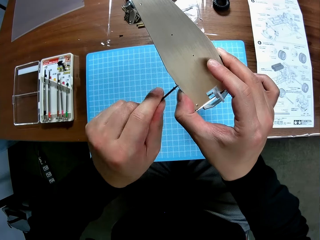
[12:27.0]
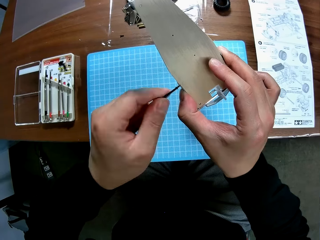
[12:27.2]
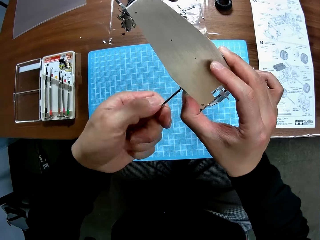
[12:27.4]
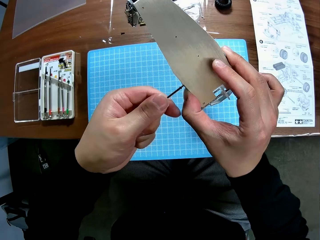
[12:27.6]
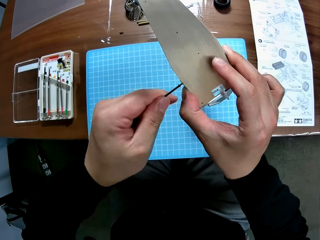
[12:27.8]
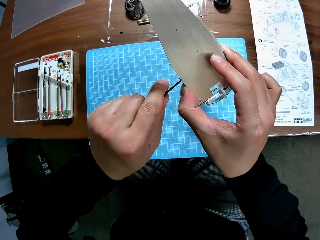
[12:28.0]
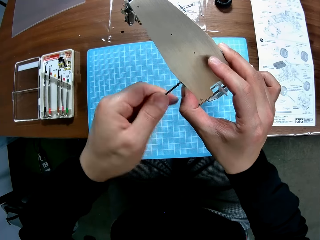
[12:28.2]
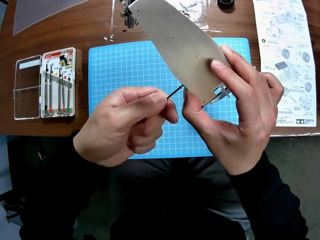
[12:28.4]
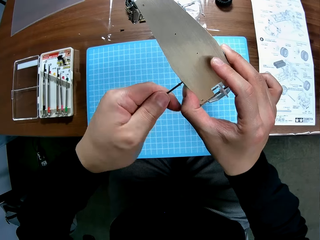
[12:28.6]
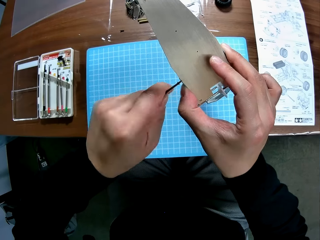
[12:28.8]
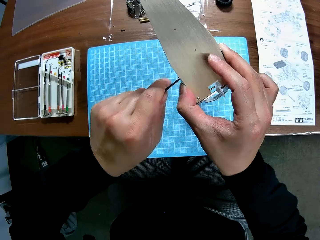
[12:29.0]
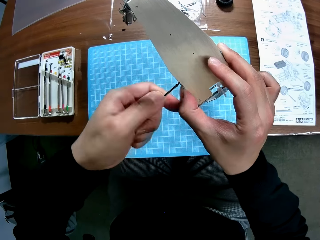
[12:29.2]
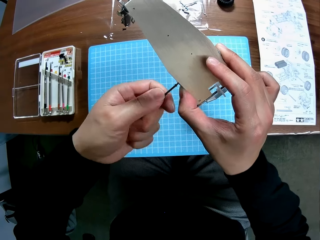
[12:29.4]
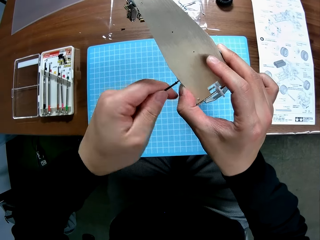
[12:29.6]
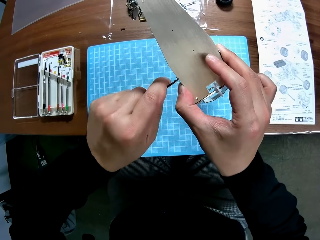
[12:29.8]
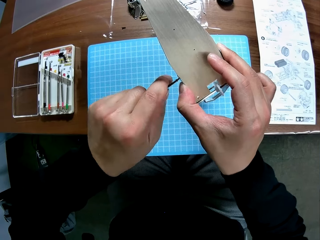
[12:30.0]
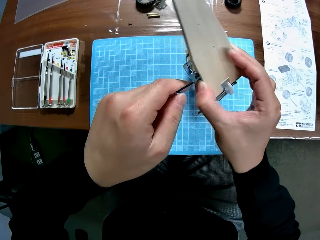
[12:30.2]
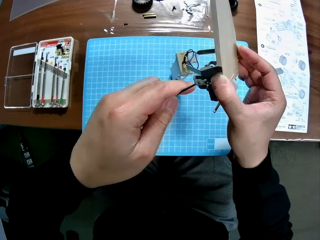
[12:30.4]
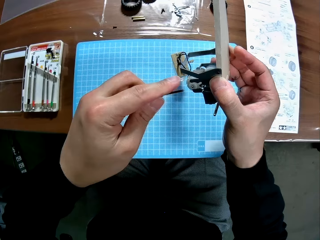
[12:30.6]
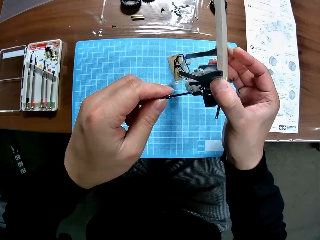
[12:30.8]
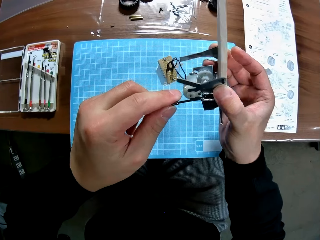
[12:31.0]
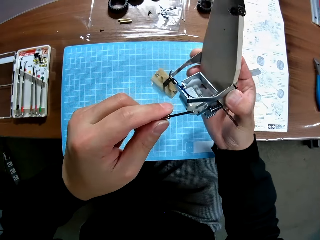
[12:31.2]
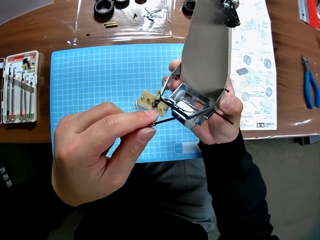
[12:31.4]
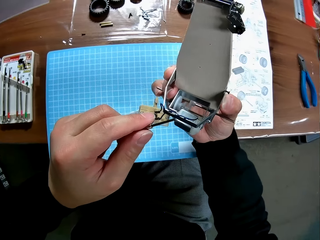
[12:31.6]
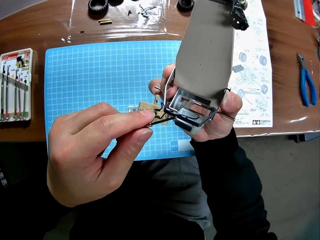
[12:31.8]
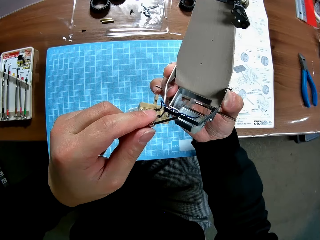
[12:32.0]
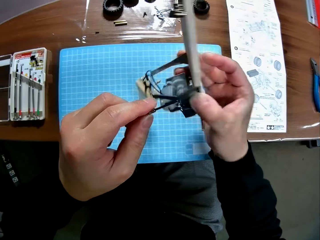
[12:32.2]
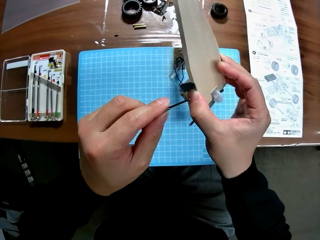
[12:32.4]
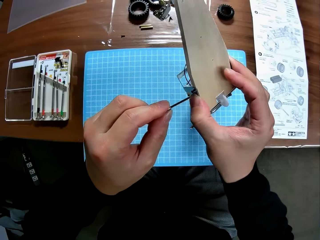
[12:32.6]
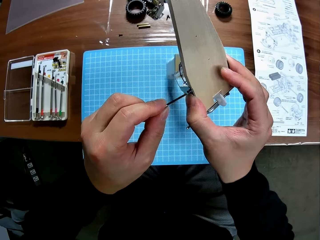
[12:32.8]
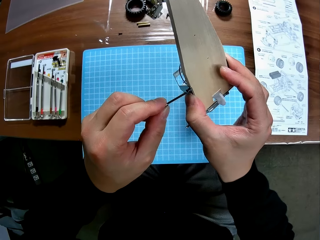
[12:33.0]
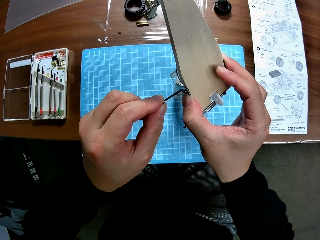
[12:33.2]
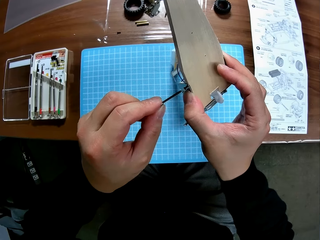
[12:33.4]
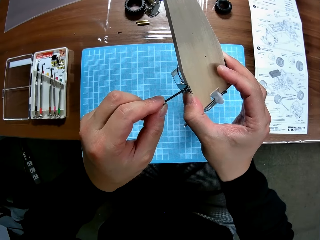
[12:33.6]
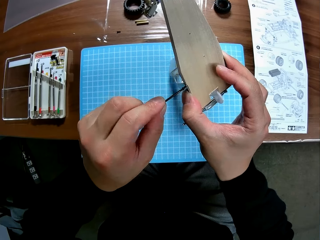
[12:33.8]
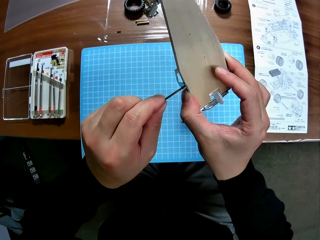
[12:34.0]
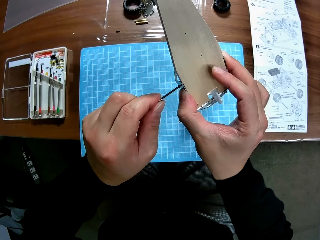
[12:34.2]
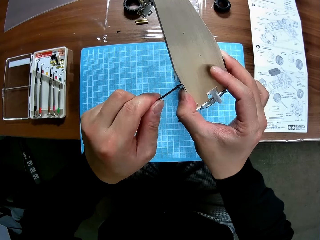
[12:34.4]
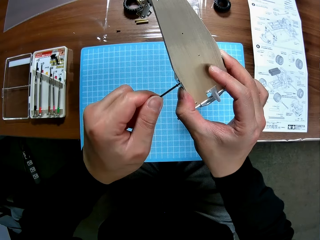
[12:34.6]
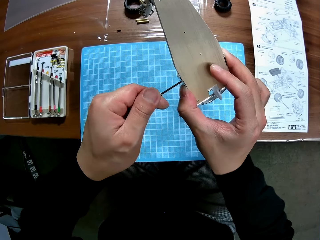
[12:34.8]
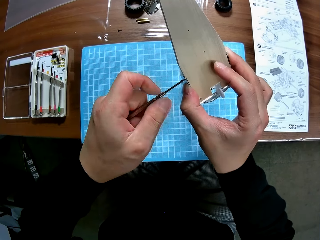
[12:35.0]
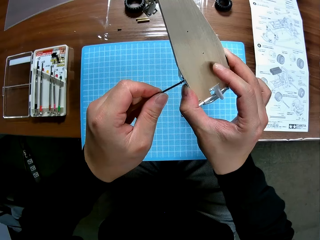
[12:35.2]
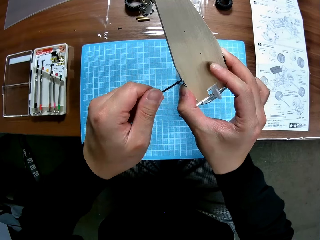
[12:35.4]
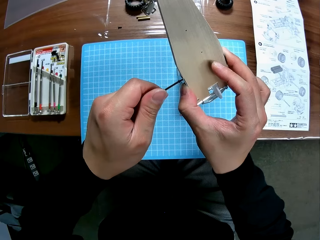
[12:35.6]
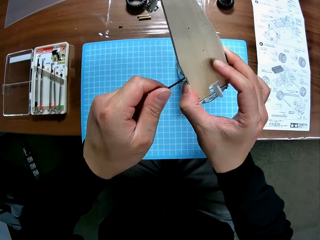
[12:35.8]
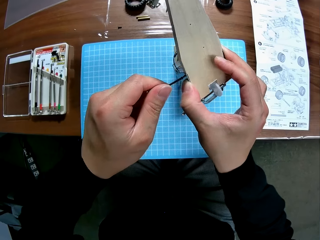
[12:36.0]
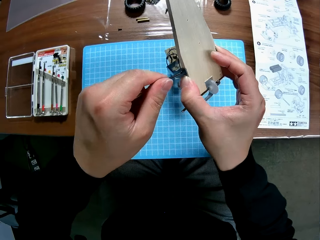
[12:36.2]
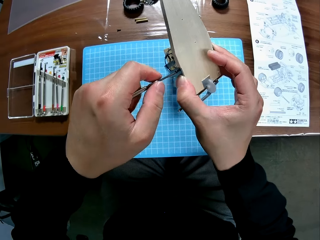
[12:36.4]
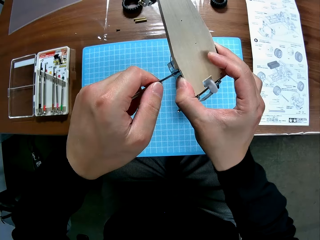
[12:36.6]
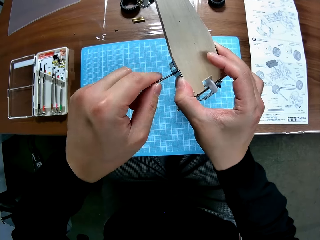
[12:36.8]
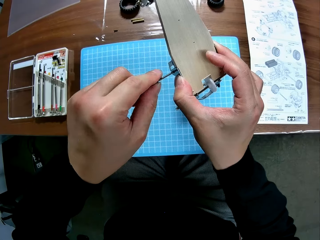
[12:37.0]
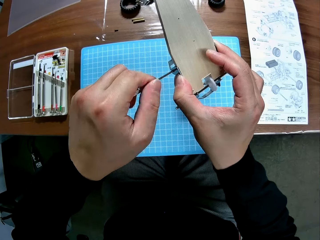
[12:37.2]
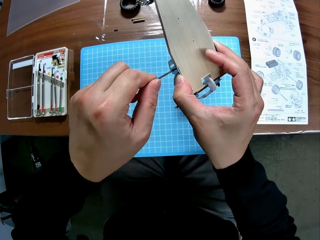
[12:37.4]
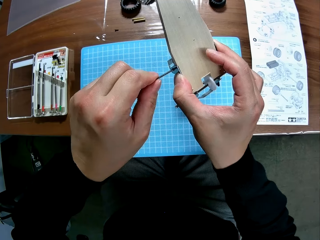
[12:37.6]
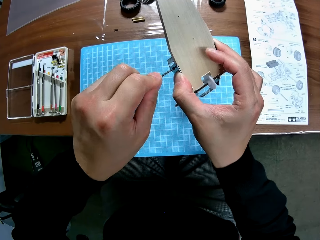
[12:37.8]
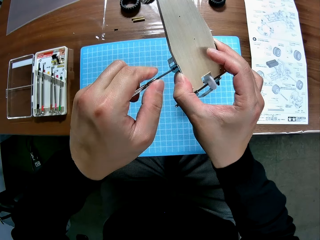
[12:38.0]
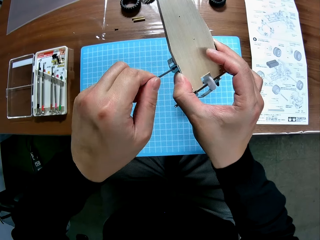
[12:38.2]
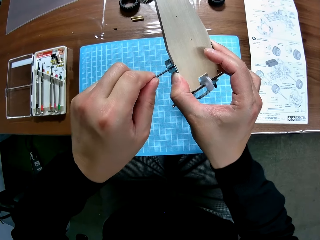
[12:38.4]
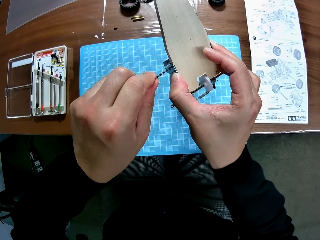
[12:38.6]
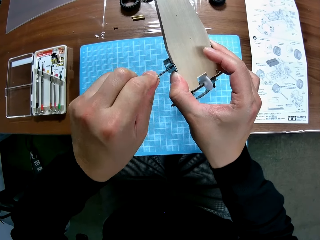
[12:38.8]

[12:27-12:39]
The camera wearer looks at the toy car engine in his right hand. He continues screwing the toy car engine with the screwdriver.

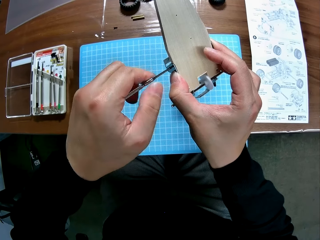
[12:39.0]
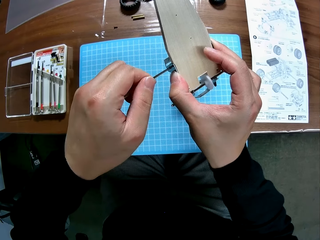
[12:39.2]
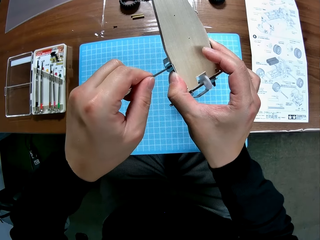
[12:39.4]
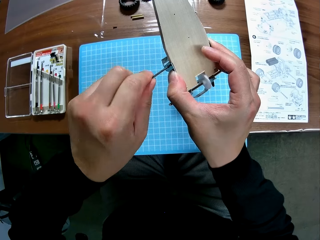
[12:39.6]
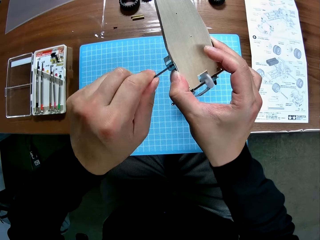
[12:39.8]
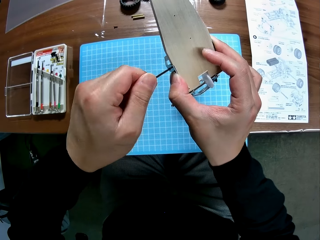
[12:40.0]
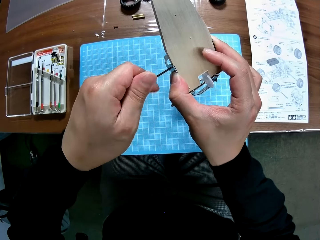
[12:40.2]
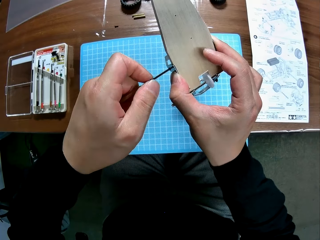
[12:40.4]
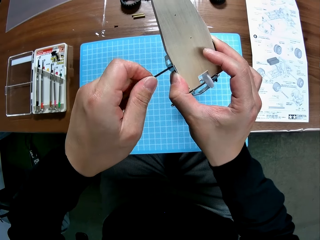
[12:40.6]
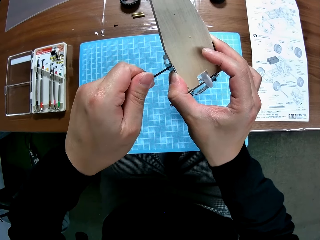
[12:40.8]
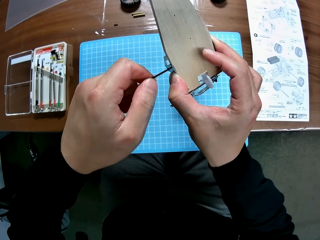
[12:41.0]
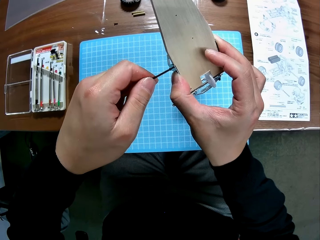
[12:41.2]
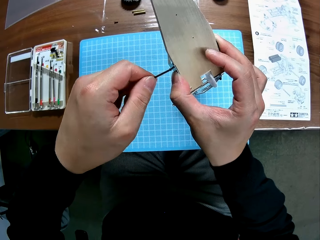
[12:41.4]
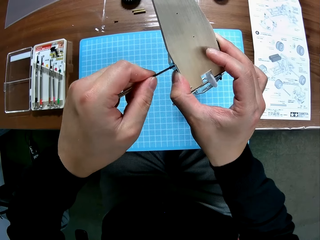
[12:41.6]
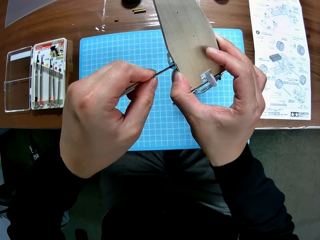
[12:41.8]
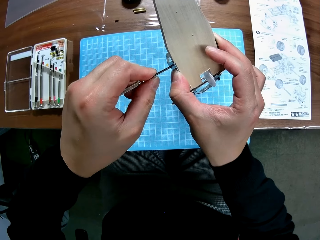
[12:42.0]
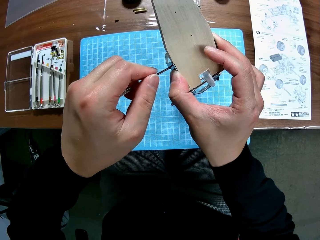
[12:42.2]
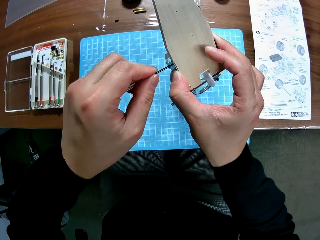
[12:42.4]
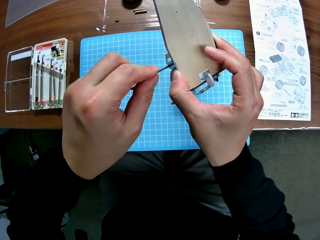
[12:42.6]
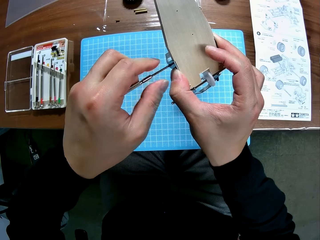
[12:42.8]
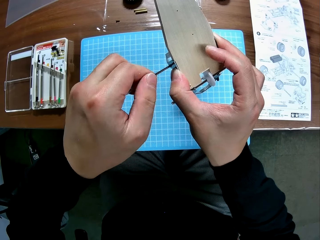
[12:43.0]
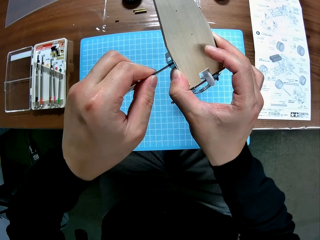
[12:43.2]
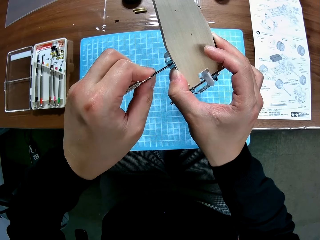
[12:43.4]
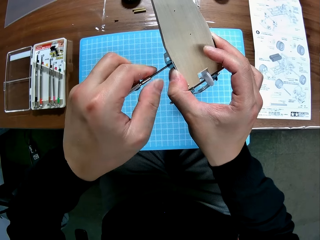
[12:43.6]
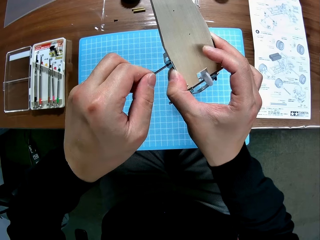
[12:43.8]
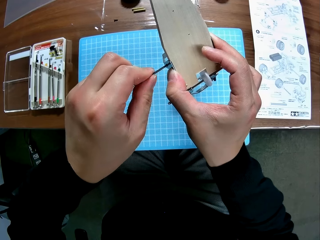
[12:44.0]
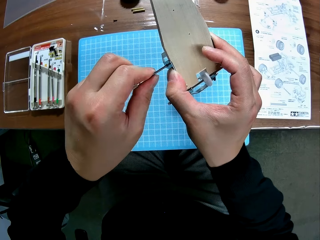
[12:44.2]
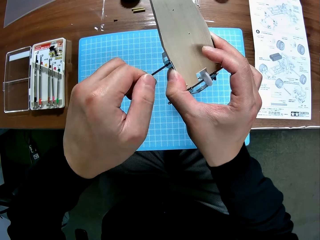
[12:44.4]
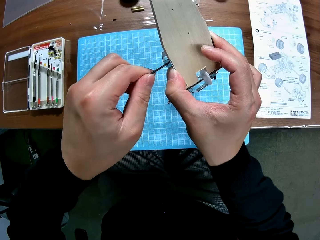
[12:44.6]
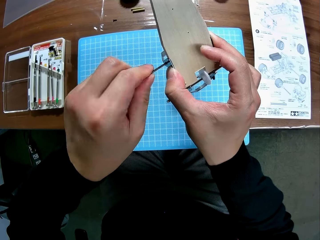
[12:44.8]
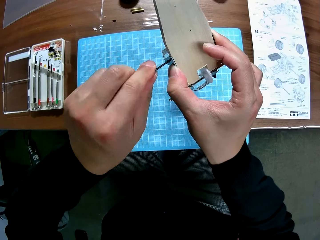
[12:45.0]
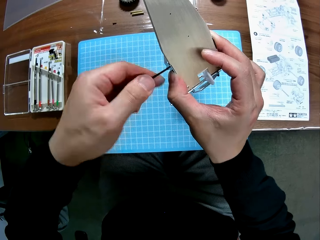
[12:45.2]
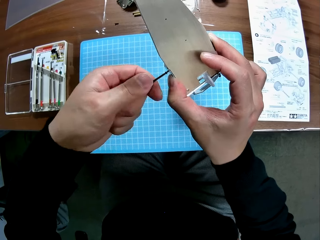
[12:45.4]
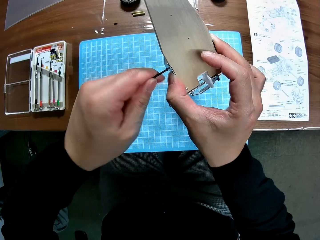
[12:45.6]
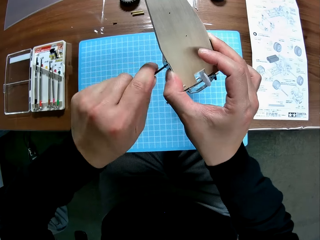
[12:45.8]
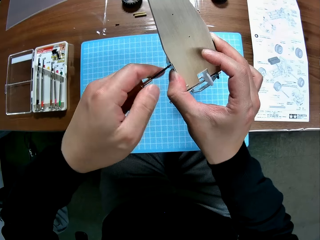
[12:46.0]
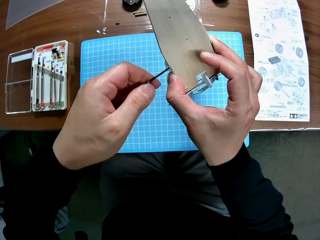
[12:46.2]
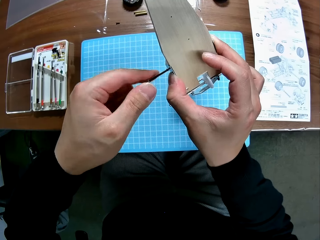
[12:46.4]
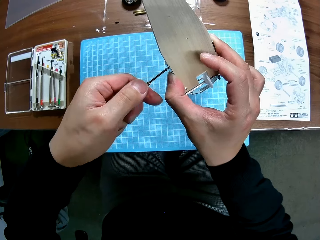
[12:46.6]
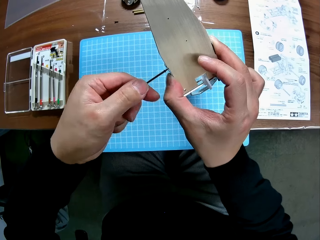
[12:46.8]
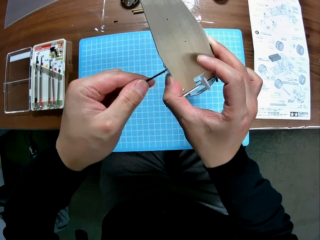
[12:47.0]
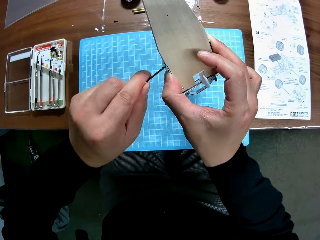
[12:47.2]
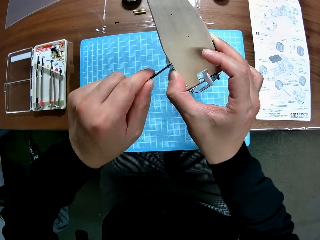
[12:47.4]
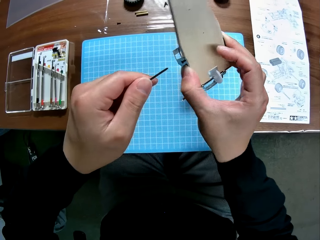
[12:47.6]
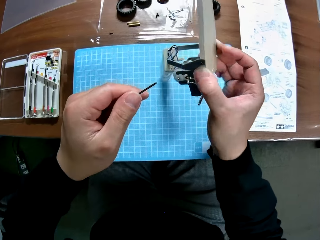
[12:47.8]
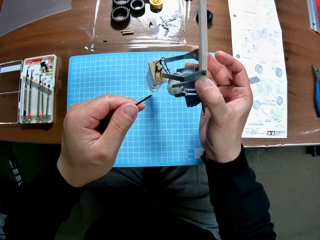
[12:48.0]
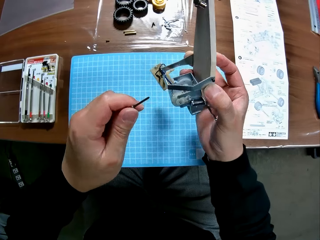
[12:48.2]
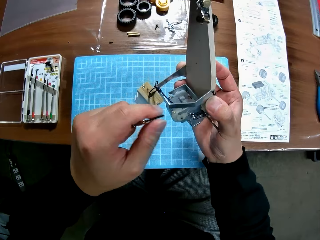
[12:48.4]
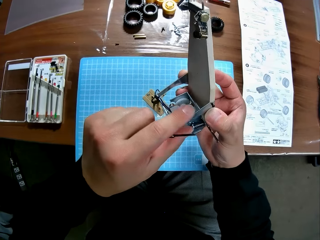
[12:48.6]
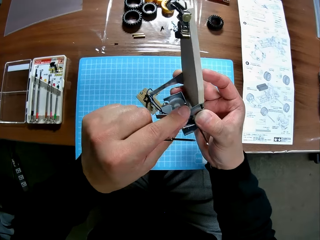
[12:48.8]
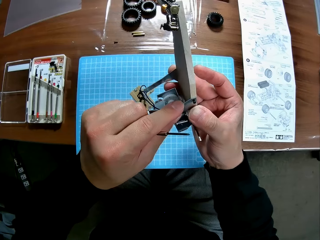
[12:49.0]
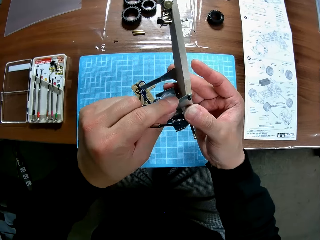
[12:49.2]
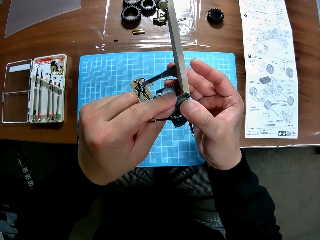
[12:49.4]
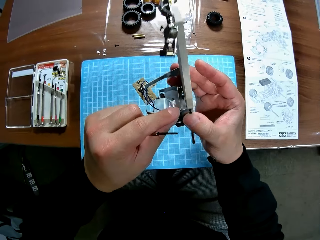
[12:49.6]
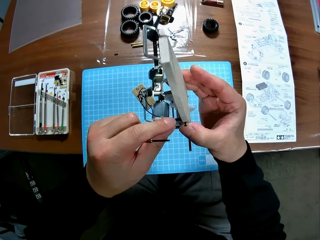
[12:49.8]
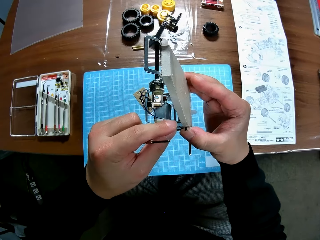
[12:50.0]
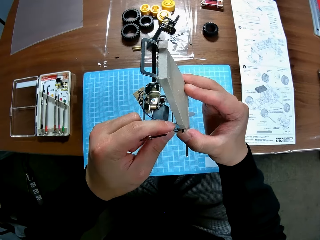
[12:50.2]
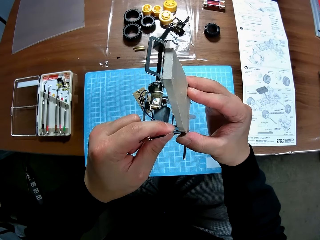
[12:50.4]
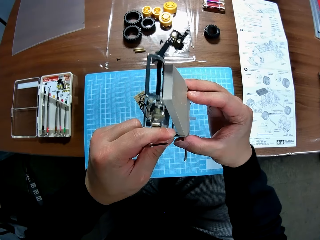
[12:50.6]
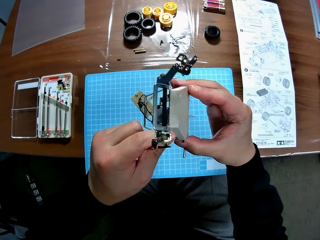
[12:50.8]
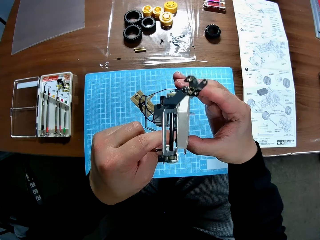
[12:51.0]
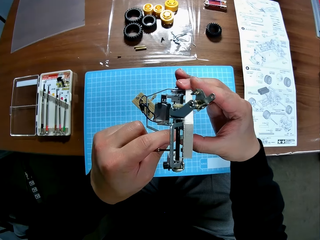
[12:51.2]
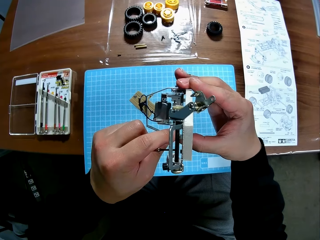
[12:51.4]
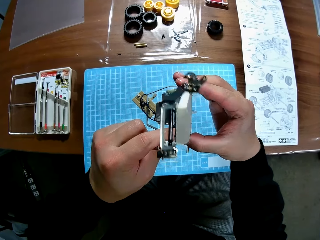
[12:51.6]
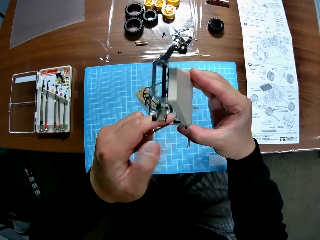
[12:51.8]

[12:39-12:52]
The camera wearer adjusts the toy car engine with his two hands. He looks at the toy plane.
